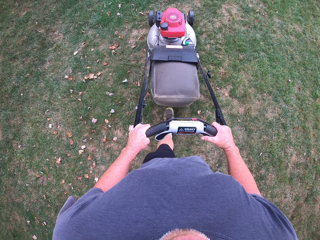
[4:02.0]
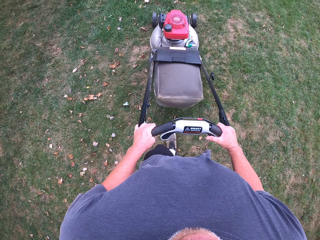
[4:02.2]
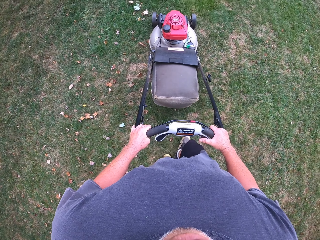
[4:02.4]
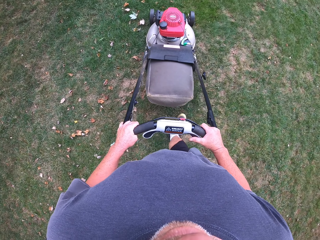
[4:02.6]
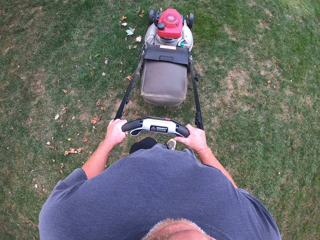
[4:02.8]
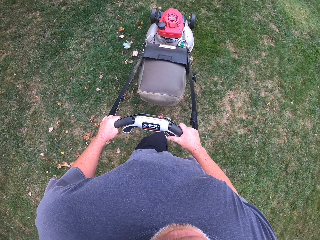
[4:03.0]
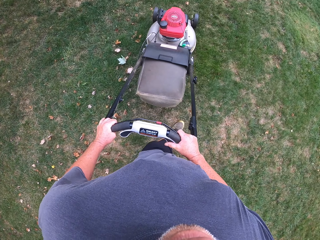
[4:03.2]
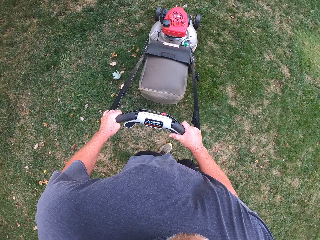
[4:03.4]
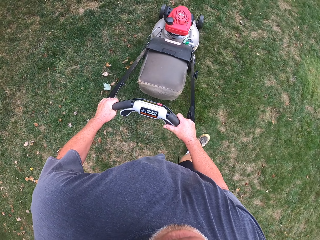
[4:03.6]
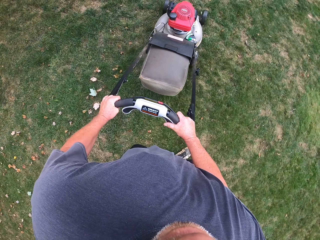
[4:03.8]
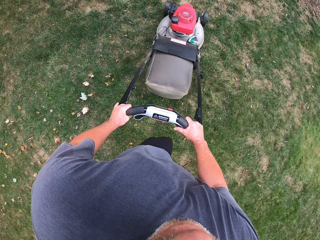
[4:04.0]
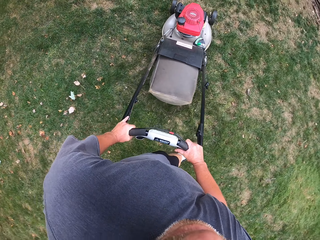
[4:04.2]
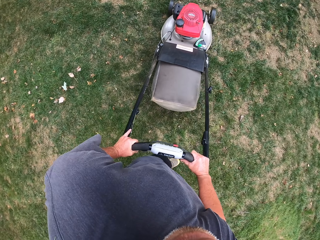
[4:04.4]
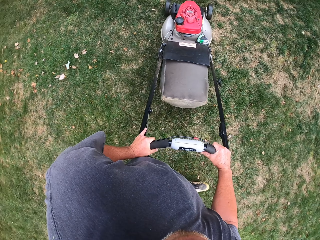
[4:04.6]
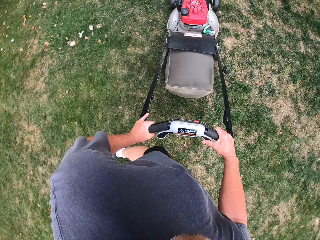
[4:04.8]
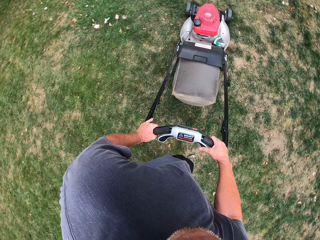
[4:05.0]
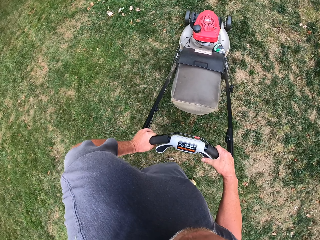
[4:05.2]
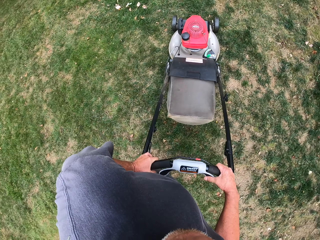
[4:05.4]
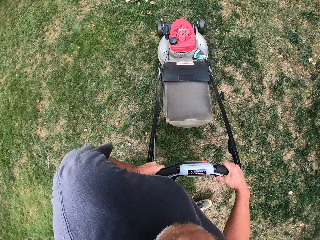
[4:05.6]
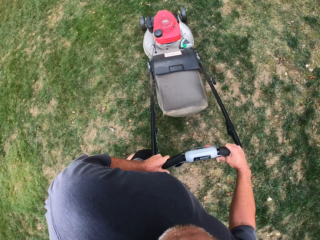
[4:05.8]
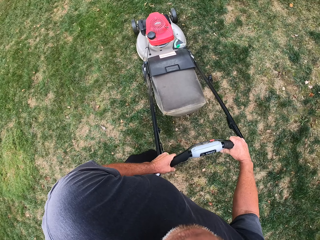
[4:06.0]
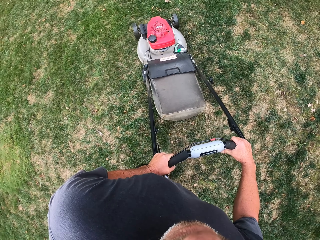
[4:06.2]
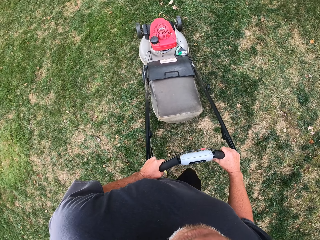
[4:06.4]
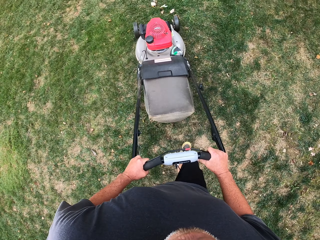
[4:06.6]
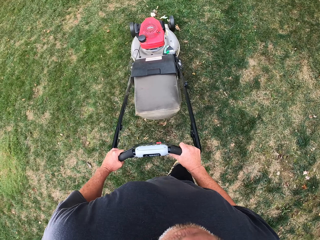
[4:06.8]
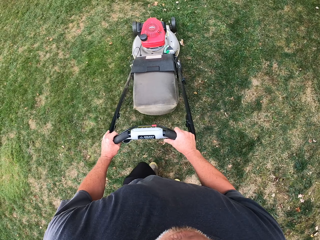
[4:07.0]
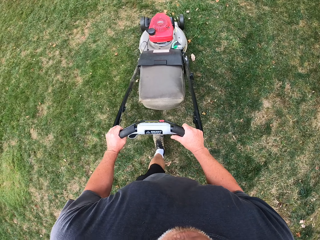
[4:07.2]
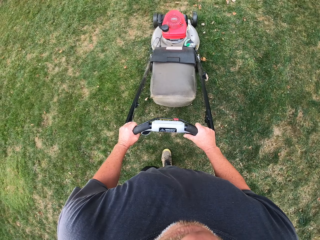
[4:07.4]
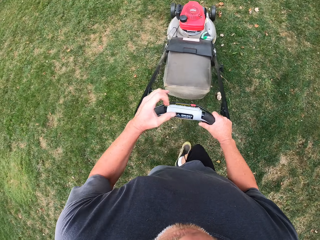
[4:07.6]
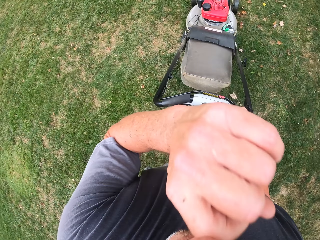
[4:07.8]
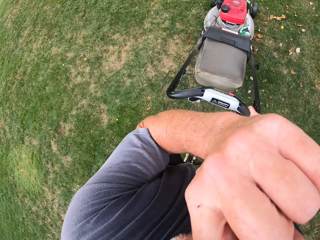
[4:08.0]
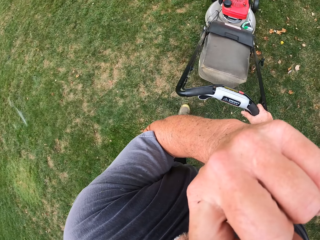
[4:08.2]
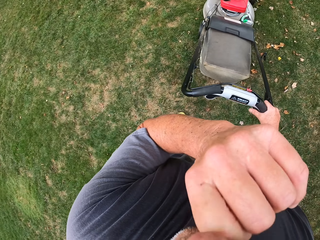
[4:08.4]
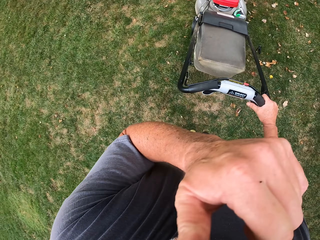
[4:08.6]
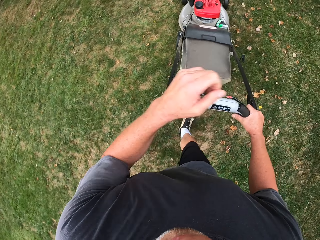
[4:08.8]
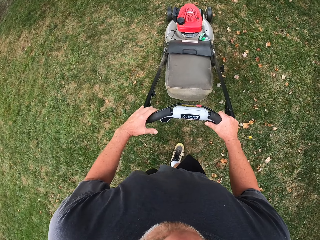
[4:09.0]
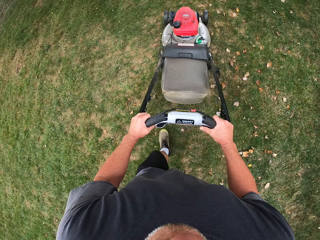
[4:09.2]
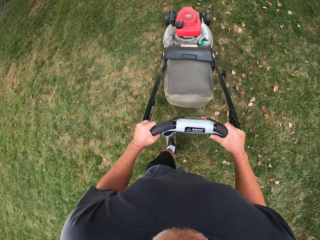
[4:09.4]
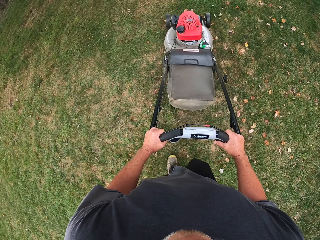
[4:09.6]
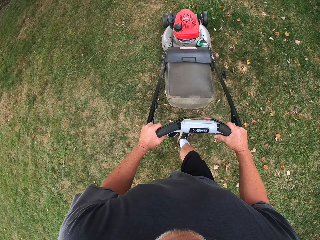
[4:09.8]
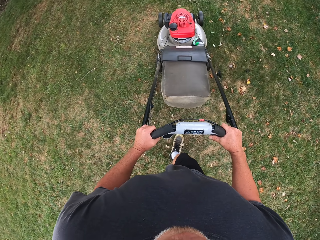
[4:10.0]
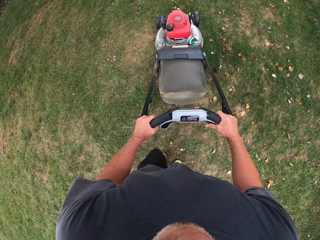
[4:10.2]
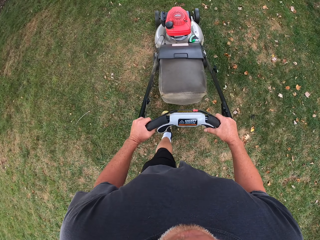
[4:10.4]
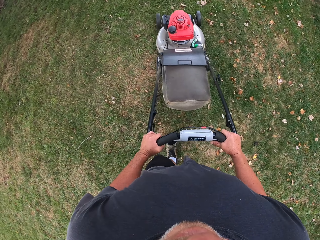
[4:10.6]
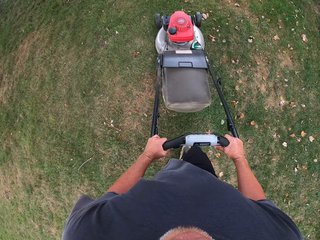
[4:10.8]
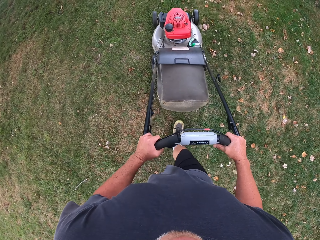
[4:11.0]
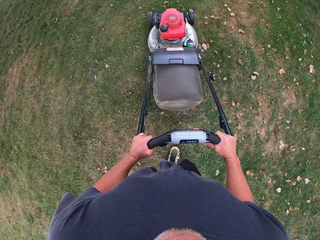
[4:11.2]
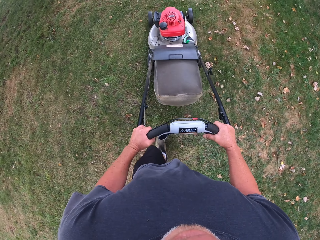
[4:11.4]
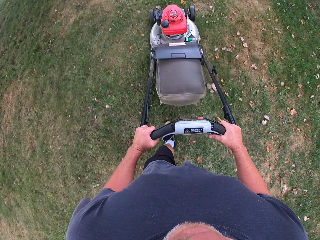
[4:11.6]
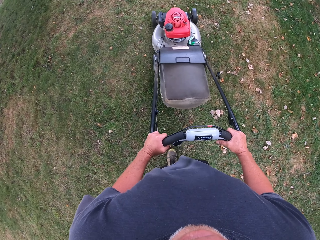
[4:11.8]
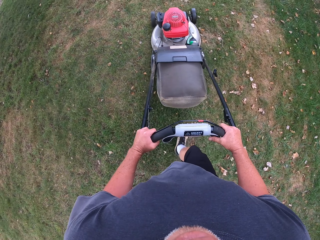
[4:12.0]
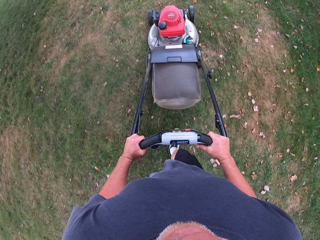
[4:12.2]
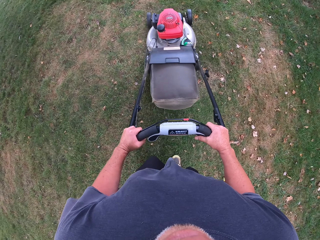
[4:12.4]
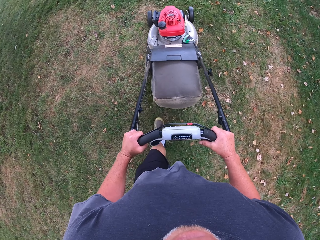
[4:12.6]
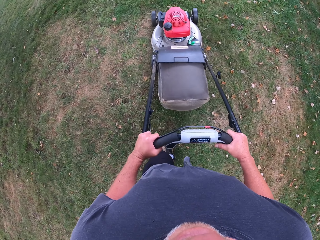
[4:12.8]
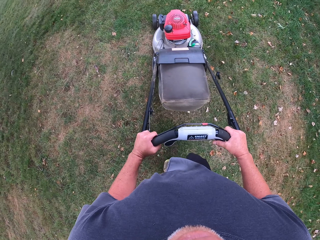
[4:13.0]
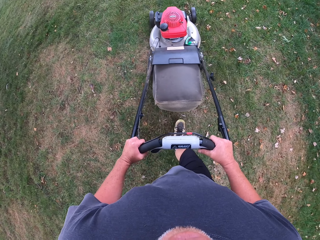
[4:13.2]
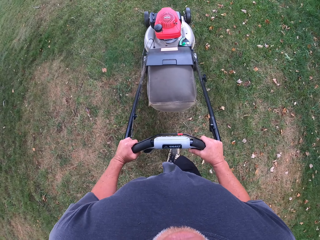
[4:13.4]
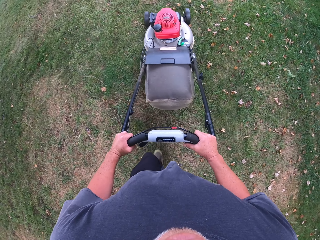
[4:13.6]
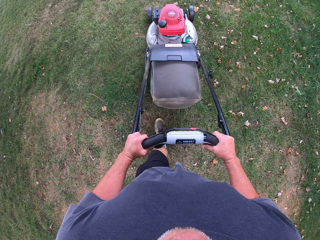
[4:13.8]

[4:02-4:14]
The camera wearer turns the lawnmower left. He cuts the grass with the lawnmower. He touches his nose.

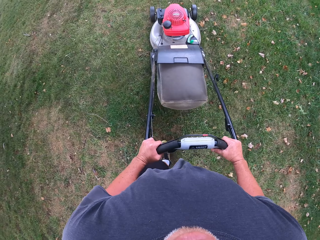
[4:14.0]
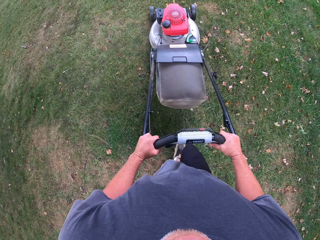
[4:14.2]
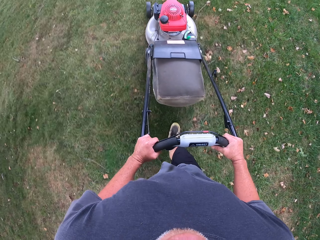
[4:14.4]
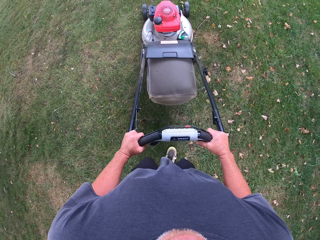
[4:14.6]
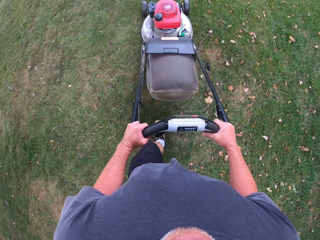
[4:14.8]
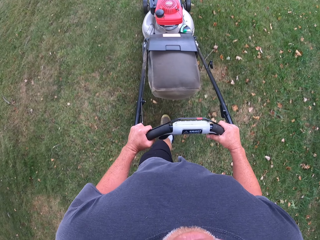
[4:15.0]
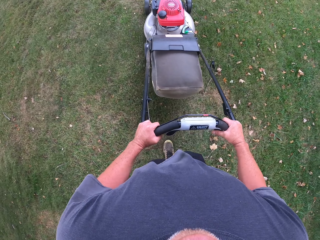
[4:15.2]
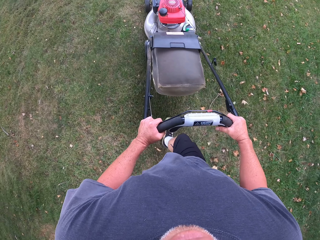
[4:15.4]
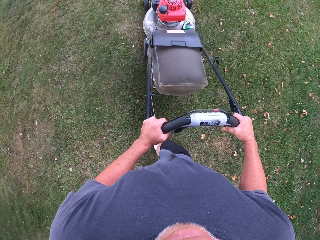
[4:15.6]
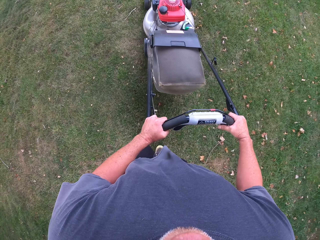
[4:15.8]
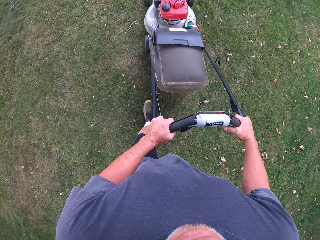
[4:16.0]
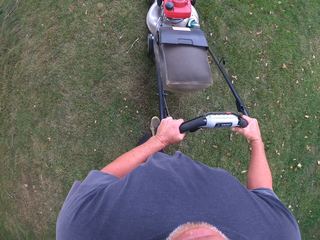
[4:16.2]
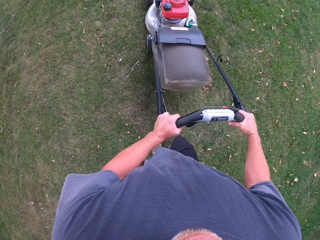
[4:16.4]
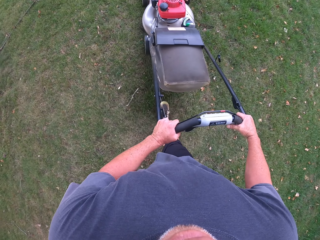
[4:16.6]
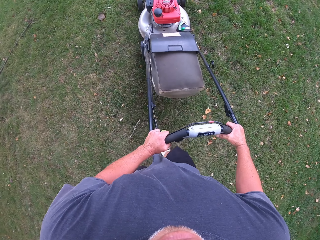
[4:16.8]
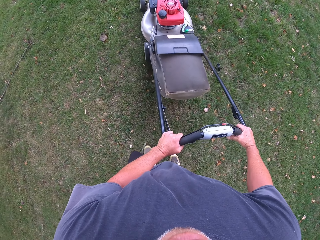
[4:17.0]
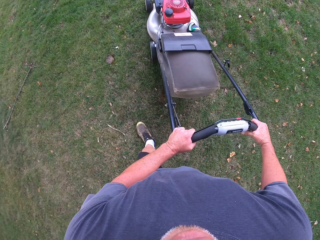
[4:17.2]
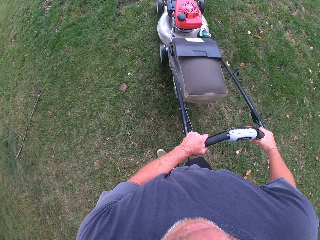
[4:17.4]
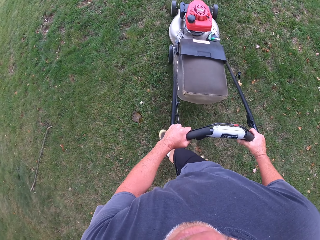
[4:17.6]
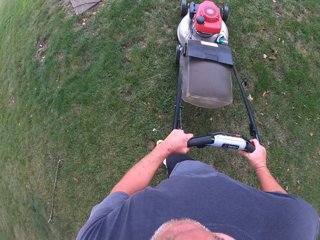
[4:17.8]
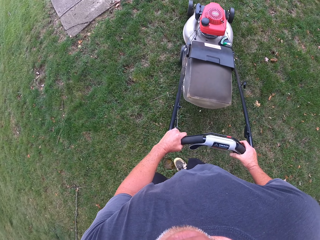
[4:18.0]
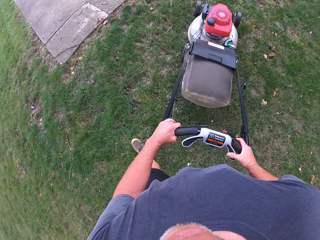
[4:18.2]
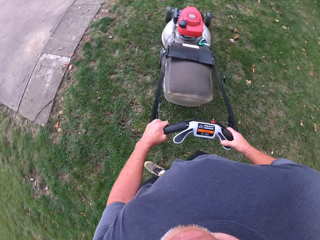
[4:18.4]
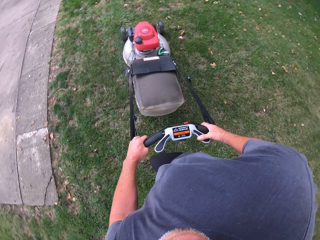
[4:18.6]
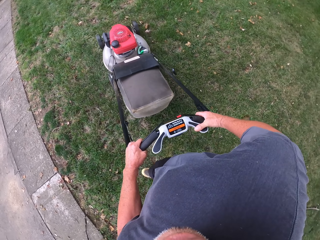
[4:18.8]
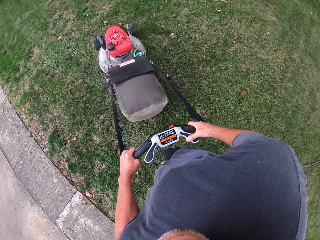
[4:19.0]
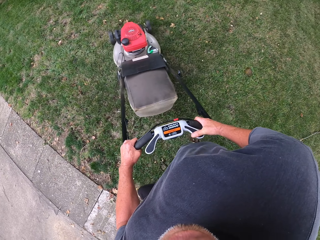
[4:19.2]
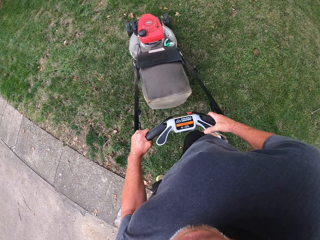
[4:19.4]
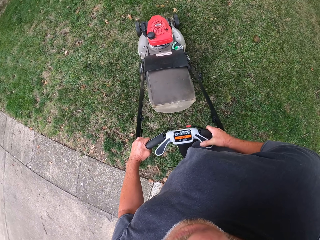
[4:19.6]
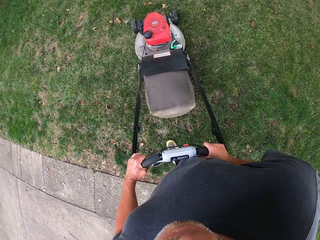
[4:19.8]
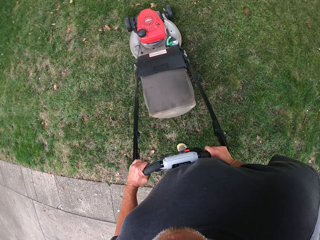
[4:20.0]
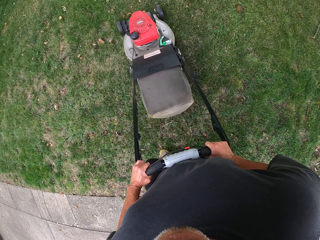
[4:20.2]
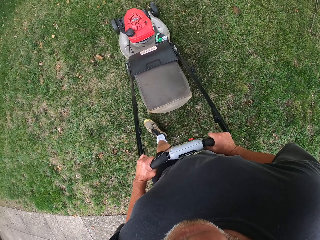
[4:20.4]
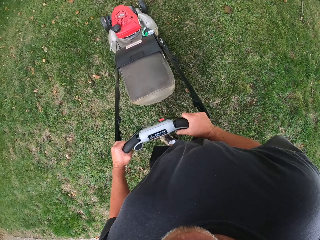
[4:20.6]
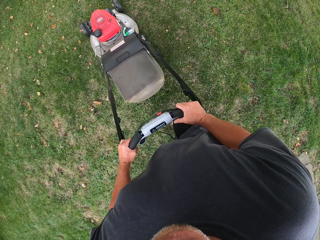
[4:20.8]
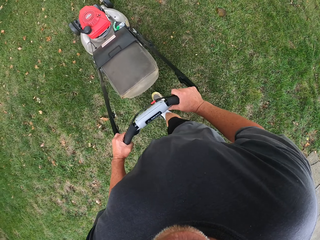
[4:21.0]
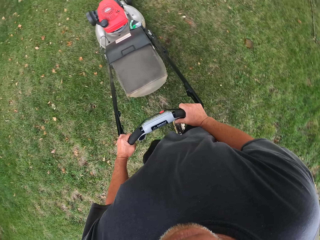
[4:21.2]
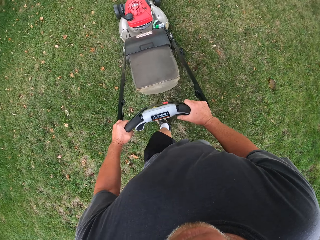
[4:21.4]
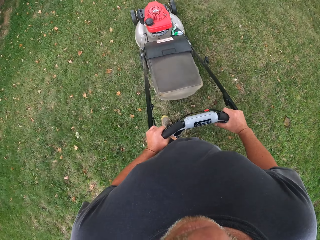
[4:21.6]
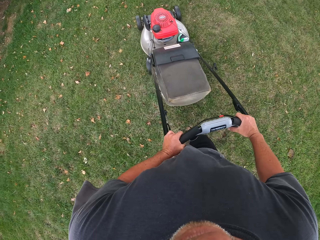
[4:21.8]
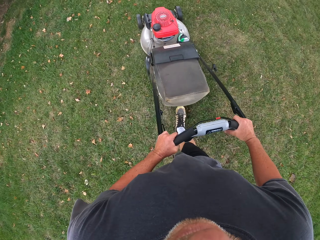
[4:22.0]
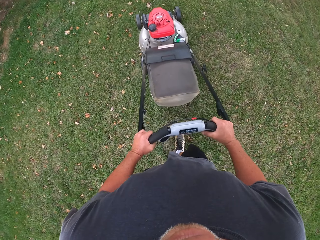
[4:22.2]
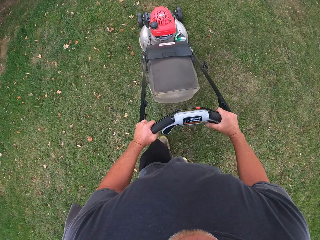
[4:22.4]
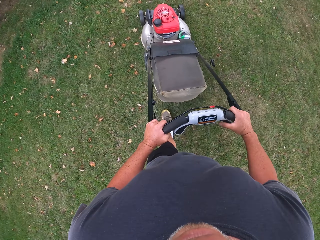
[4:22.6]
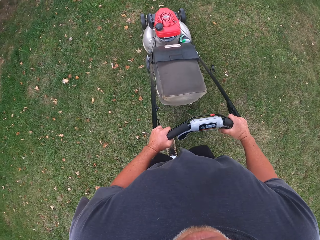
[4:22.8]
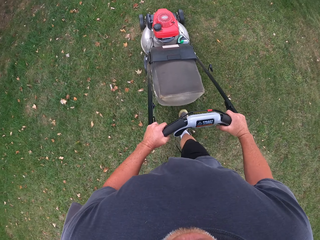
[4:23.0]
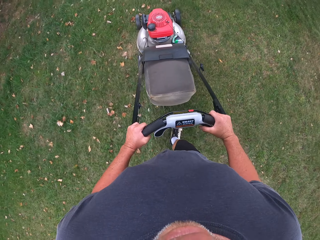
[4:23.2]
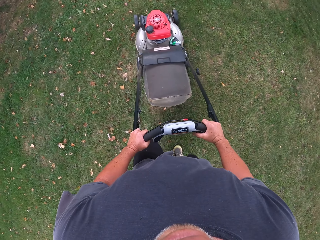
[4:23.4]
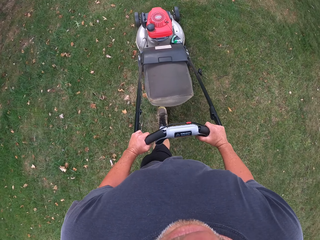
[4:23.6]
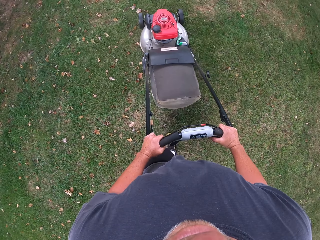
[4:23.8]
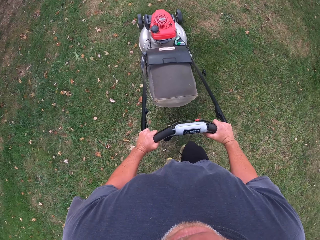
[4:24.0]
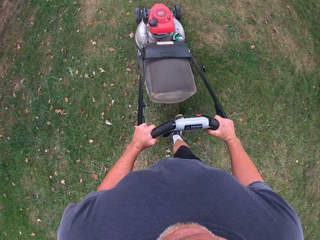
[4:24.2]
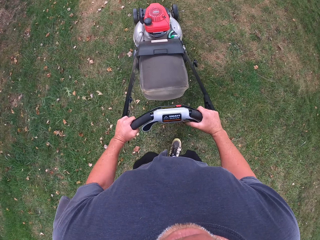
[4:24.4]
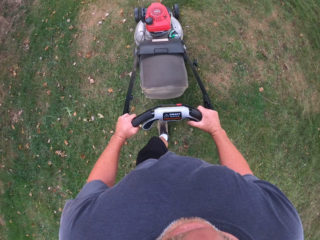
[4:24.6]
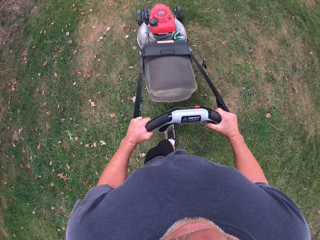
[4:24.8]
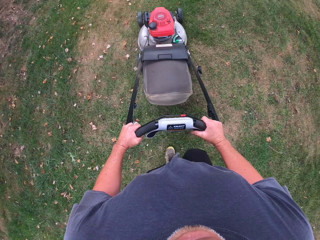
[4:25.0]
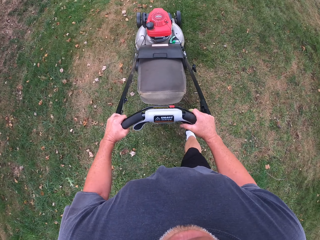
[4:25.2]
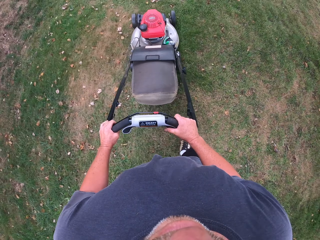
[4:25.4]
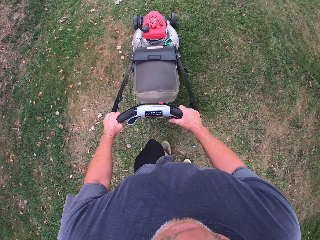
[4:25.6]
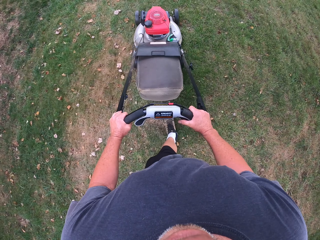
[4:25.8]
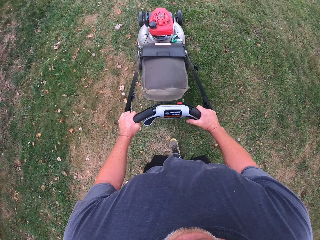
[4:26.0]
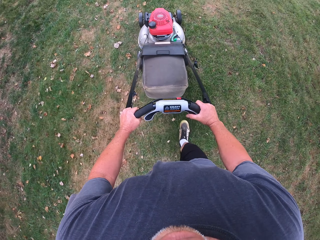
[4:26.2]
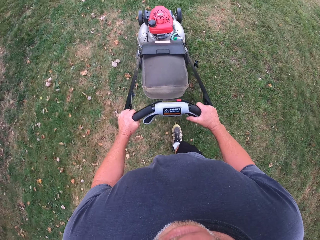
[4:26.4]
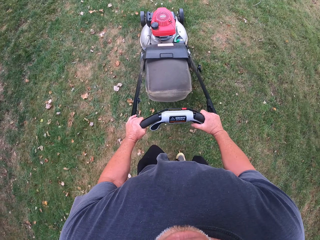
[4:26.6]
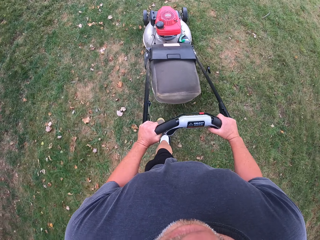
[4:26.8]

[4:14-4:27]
The camera wearer turns the lawnmower right. They cut the grass with the lawnmower.
